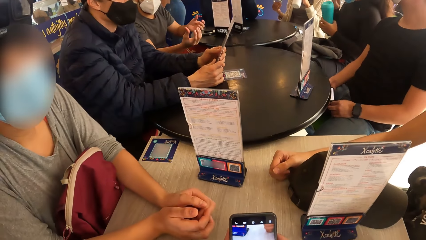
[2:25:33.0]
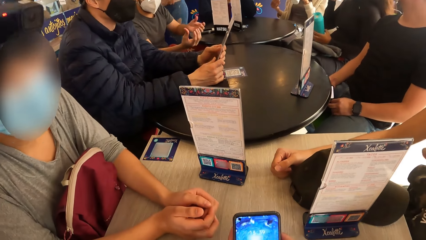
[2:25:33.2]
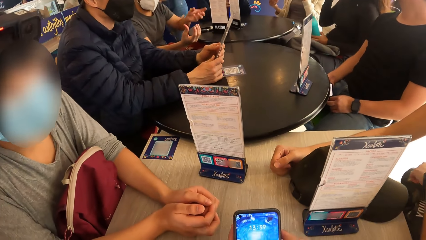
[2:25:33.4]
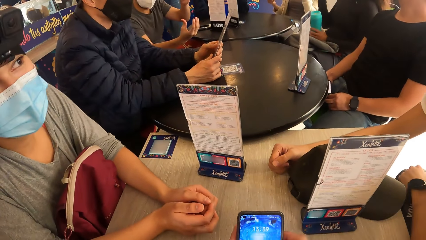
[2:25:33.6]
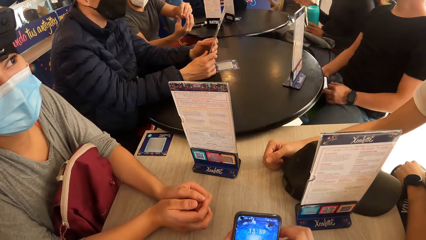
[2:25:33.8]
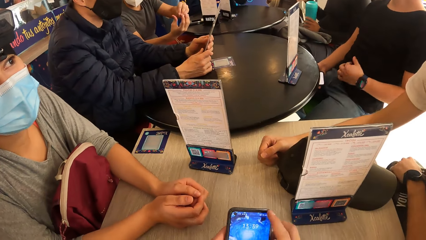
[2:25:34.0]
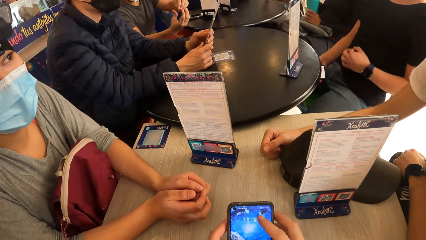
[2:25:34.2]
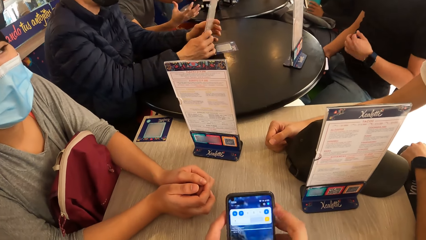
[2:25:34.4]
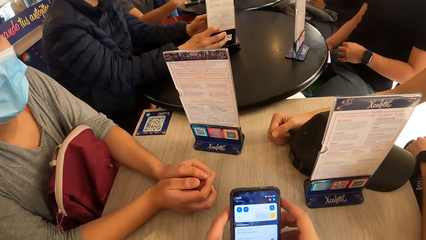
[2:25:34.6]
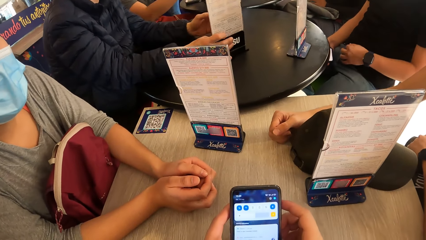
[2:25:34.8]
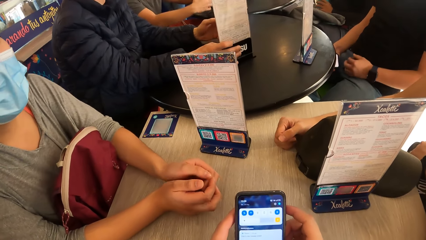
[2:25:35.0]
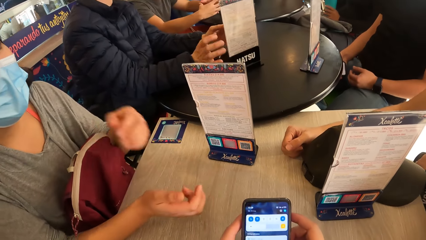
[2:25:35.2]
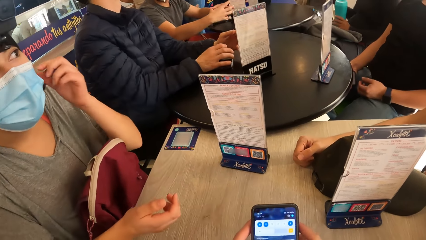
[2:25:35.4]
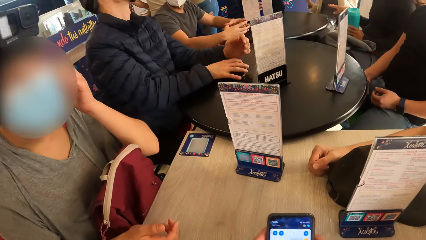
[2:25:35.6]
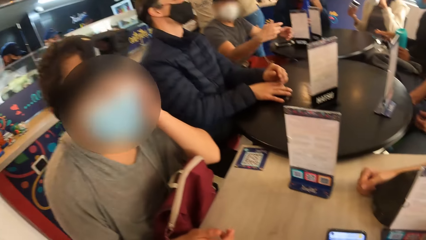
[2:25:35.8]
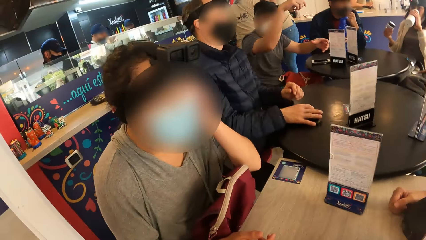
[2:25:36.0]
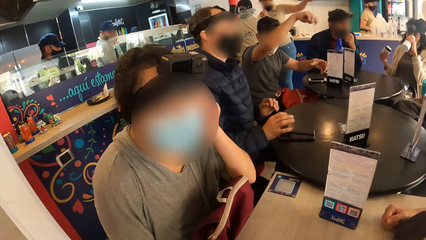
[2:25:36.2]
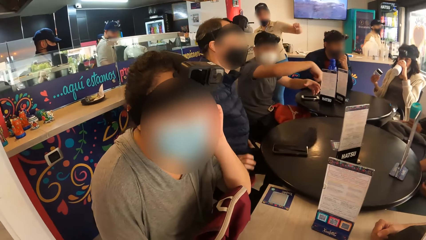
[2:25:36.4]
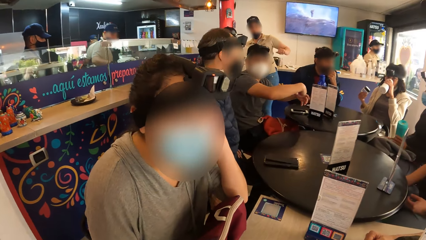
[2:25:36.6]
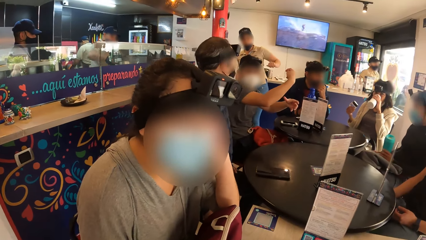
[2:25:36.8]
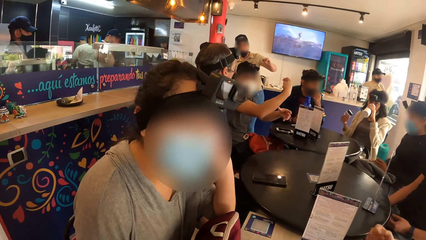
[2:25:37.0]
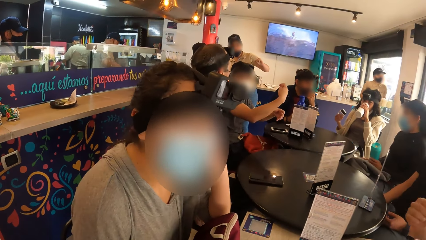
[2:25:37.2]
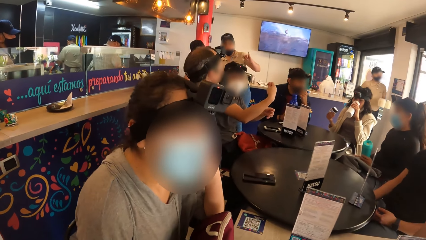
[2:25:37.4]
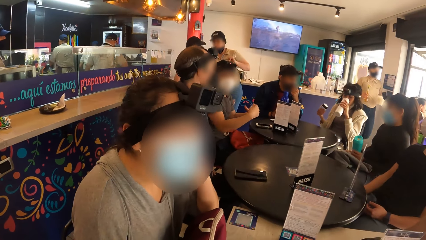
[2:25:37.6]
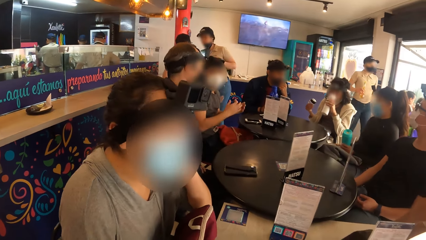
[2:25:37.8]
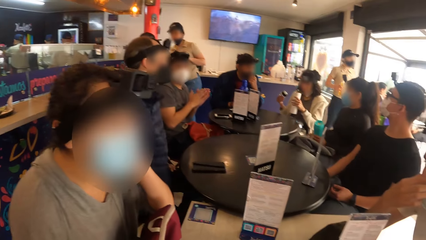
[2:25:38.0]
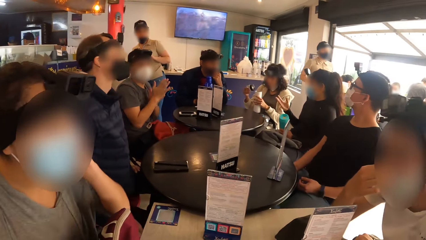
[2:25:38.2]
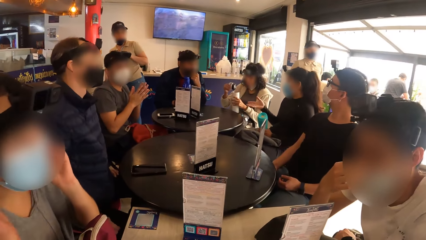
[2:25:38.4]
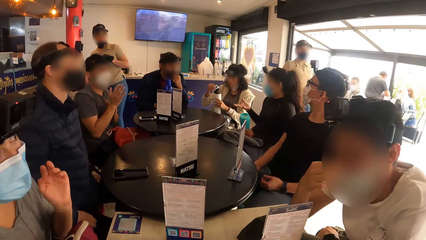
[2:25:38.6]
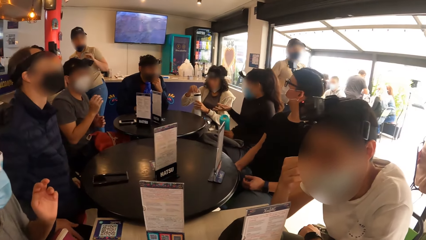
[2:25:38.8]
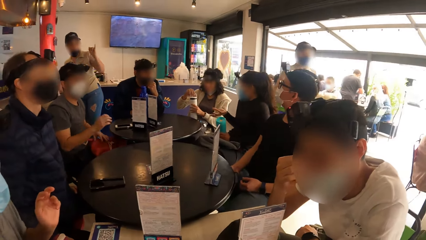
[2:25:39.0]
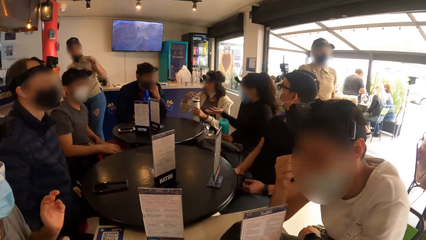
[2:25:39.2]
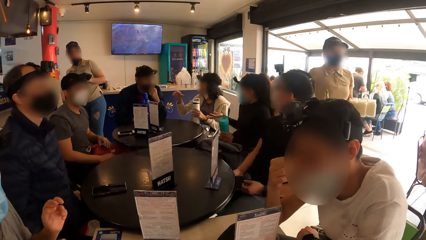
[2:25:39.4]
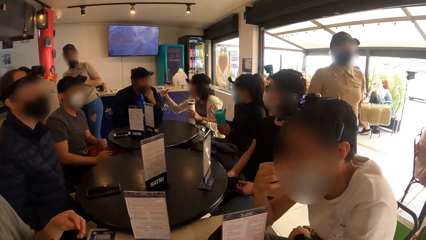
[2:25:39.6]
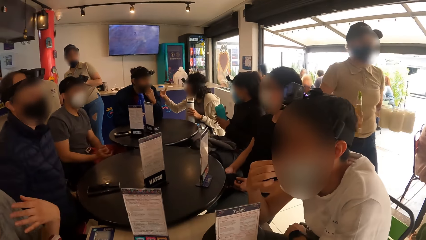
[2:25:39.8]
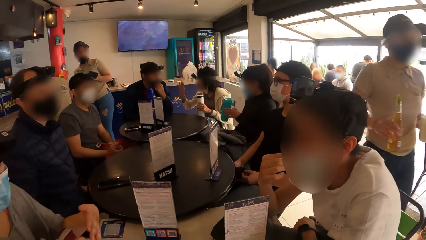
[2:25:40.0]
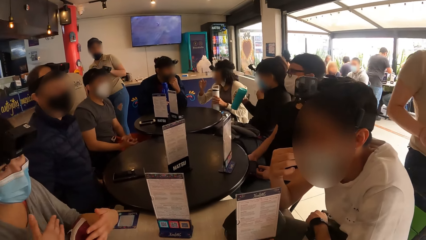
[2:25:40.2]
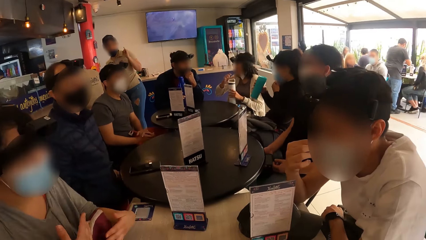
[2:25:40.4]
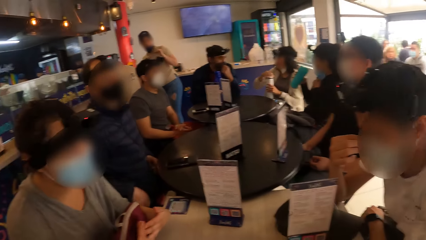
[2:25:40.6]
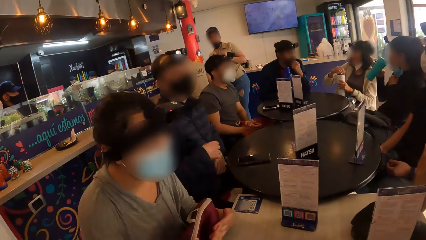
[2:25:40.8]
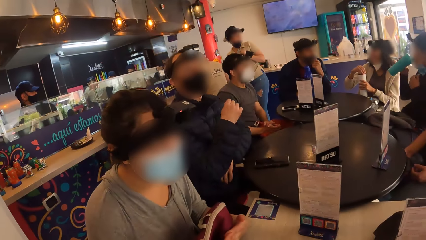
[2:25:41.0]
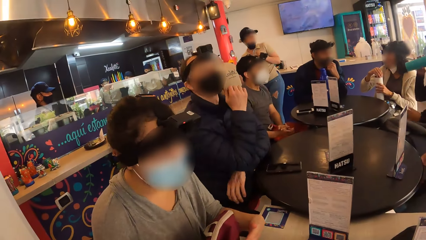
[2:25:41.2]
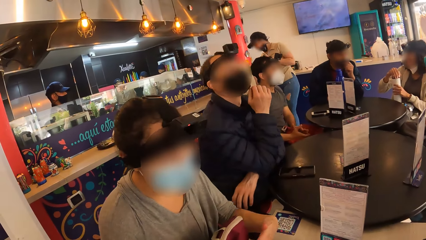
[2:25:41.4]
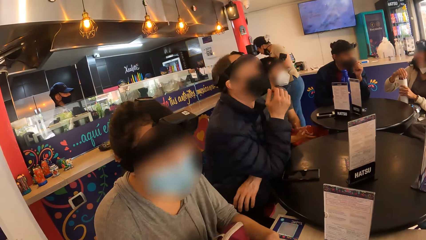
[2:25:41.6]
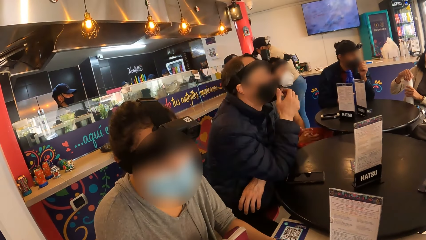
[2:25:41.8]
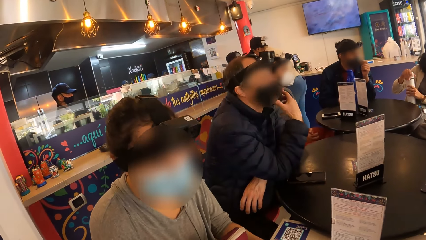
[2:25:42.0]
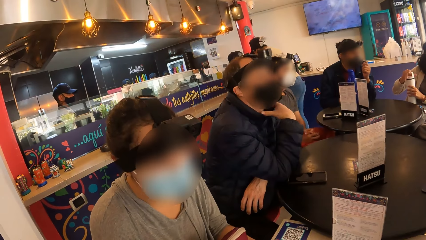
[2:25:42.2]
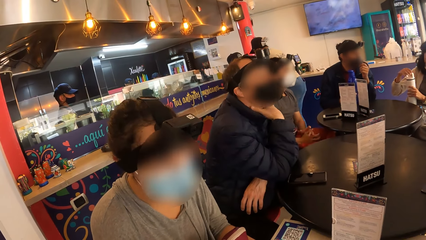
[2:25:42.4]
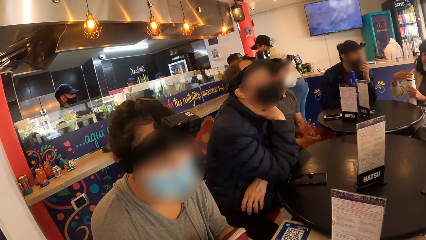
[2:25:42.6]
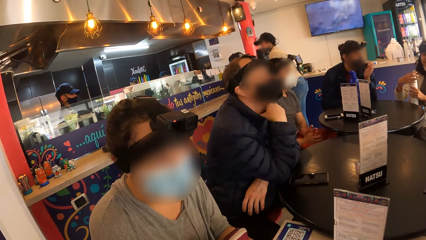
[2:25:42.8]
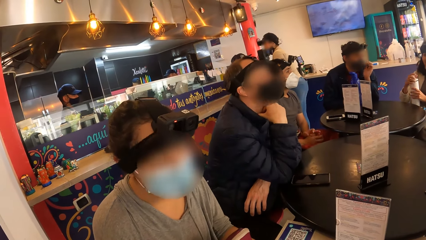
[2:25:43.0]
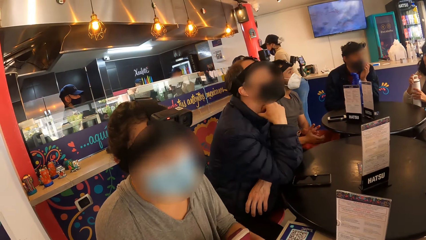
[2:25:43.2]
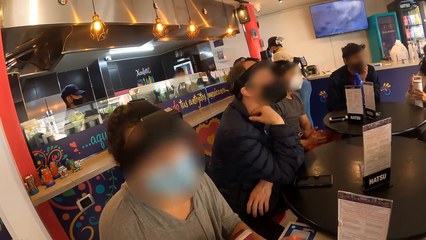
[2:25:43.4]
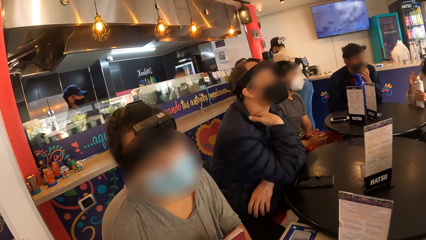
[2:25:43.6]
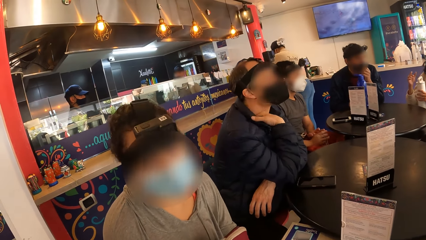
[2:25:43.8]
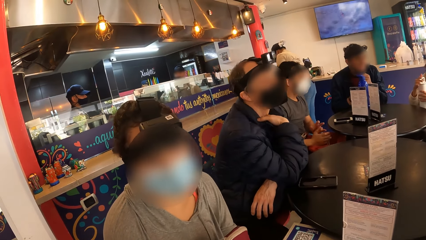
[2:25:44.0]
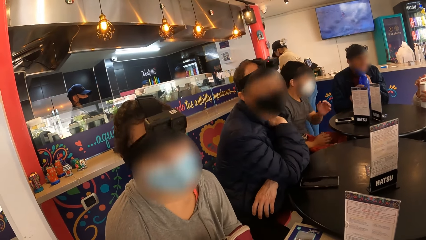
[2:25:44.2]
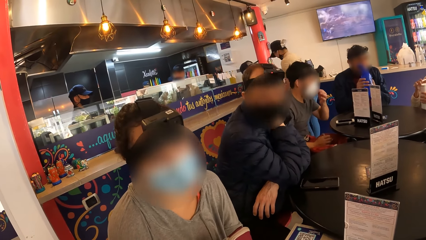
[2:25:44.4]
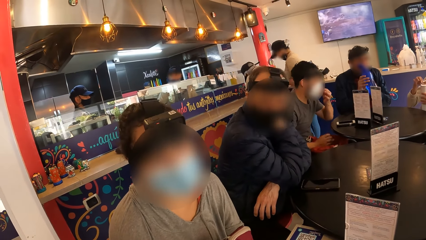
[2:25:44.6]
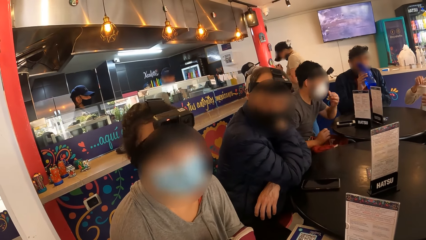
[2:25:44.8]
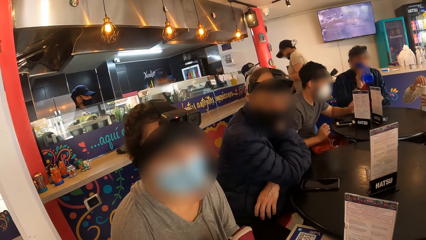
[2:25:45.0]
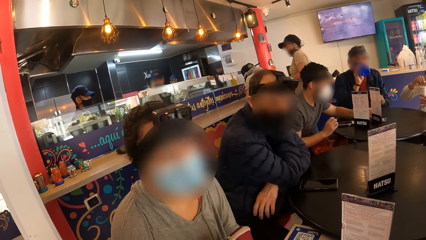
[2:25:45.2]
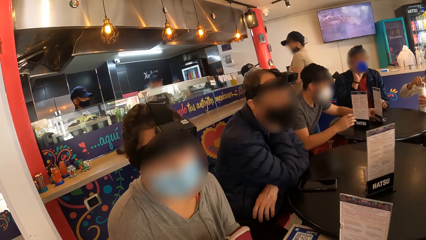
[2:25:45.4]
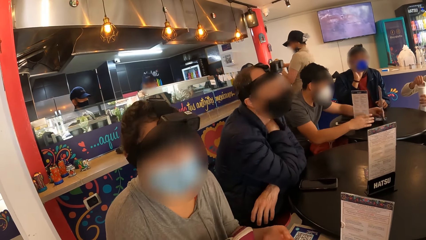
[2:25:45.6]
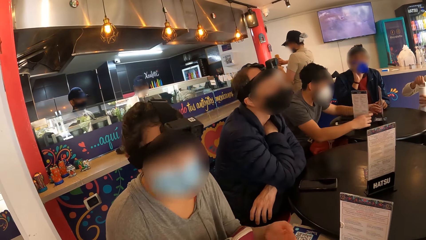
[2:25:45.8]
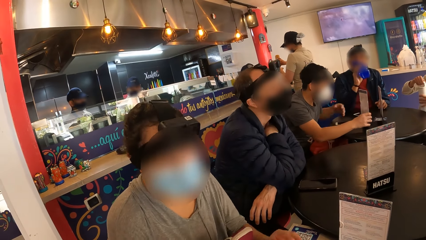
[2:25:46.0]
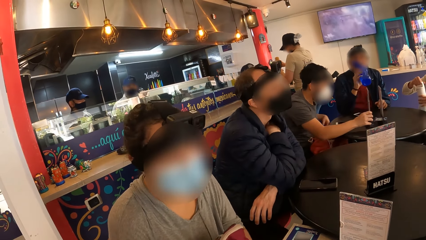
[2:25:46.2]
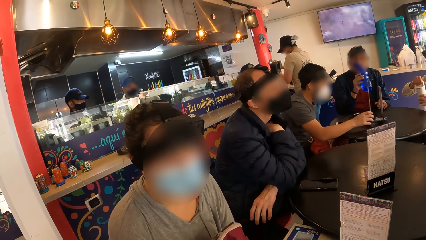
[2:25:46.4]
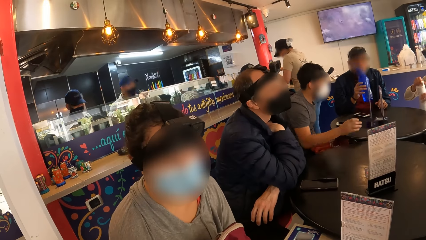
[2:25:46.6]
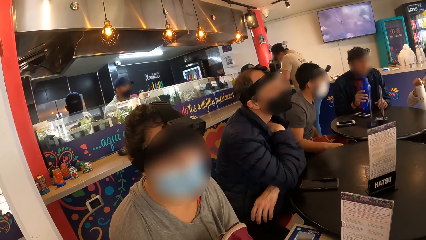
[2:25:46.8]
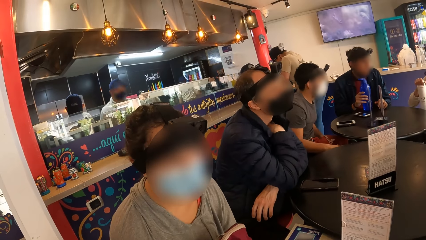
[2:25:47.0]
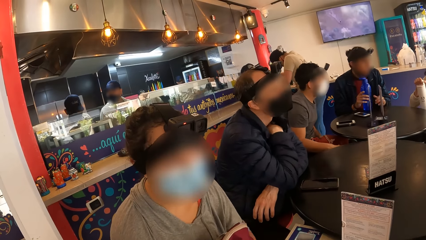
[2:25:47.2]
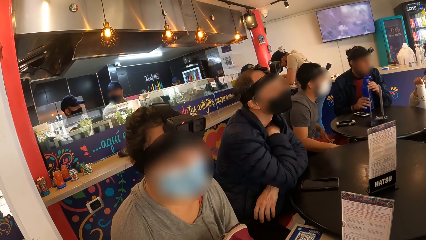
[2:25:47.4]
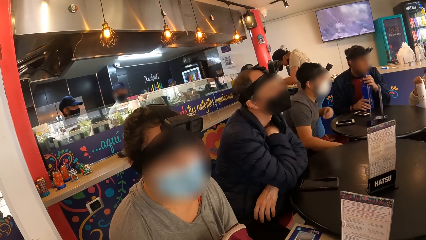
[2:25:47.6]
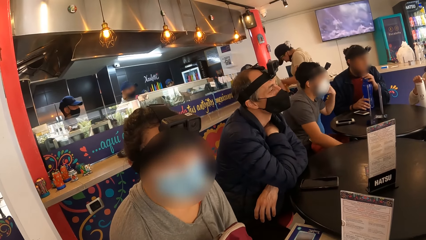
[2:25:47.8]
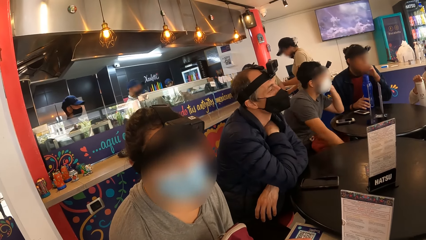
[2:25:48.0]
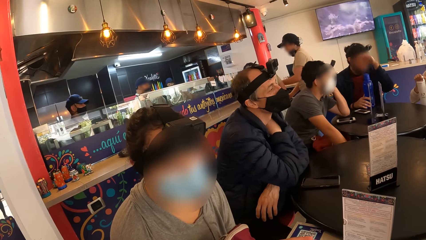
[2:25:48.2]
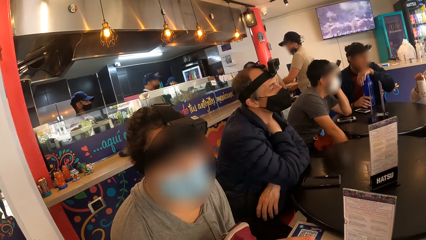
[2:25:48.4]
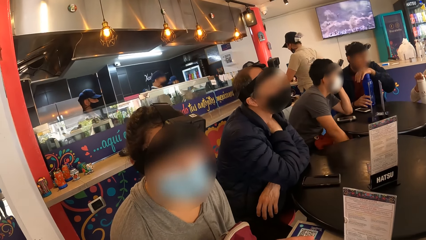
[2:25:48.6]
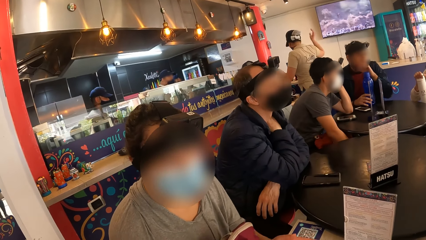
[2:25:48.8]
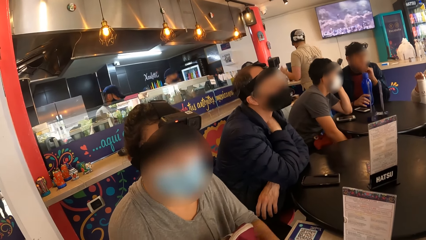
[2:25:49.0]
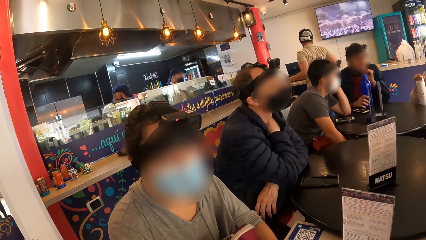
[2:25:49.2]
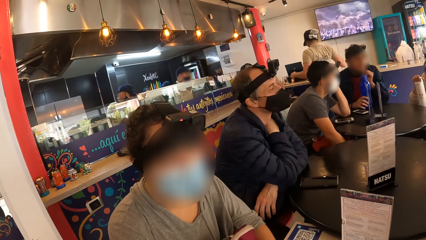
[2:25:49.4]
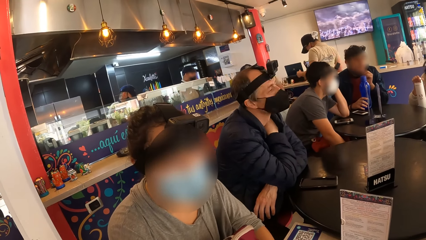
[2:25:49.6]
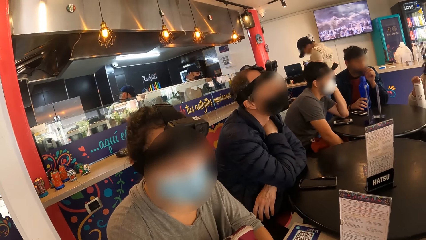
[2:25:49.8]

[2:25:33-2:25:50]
The camera wearer touches a phone.
